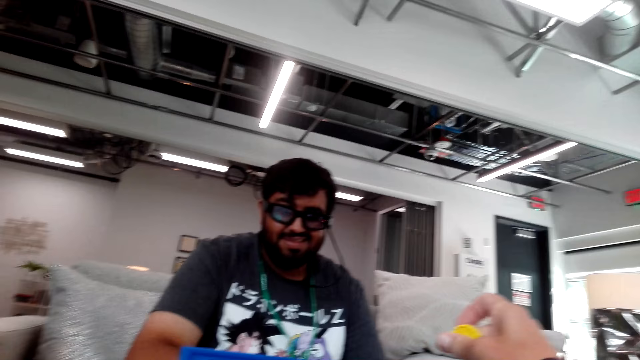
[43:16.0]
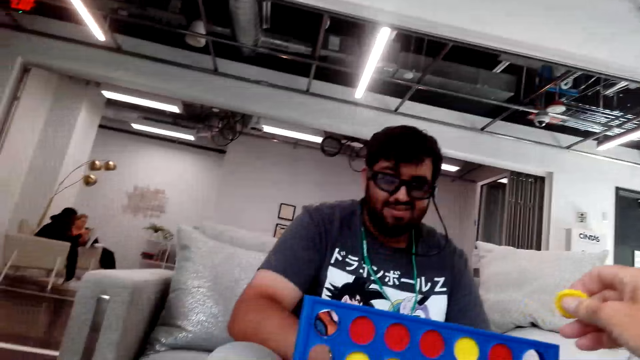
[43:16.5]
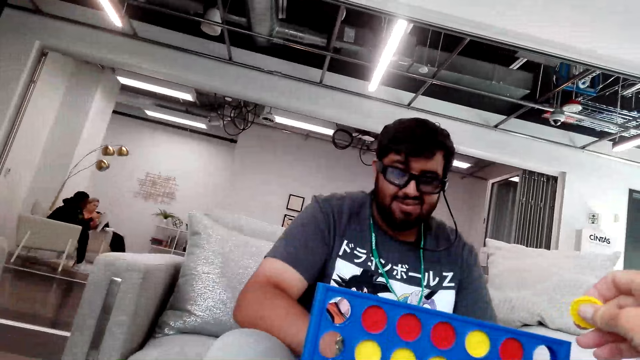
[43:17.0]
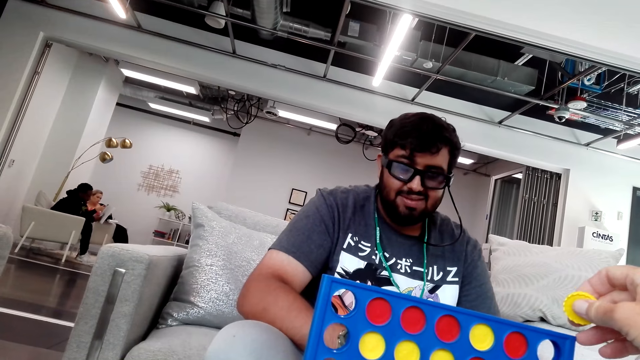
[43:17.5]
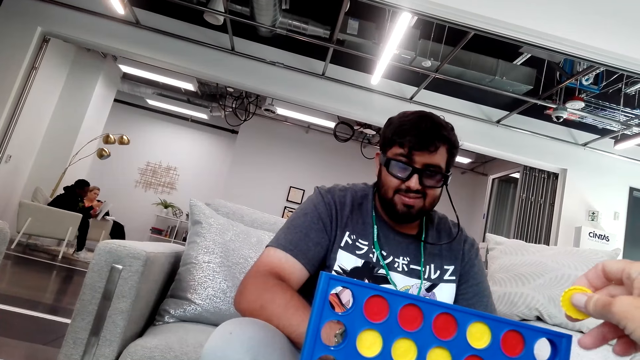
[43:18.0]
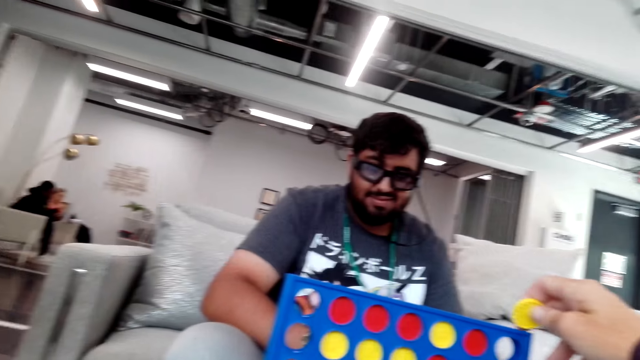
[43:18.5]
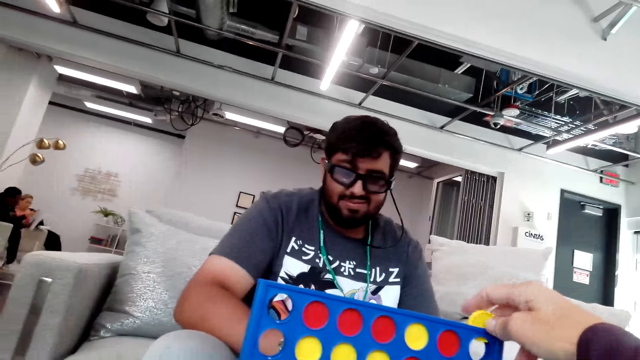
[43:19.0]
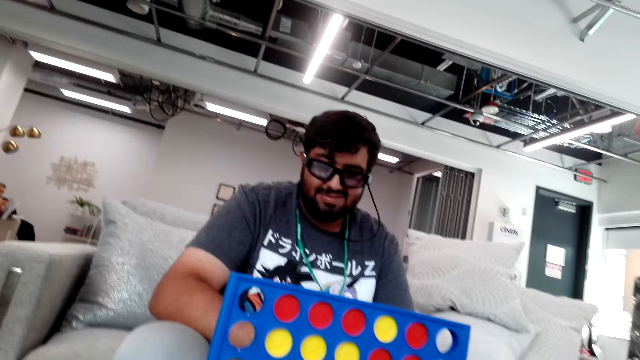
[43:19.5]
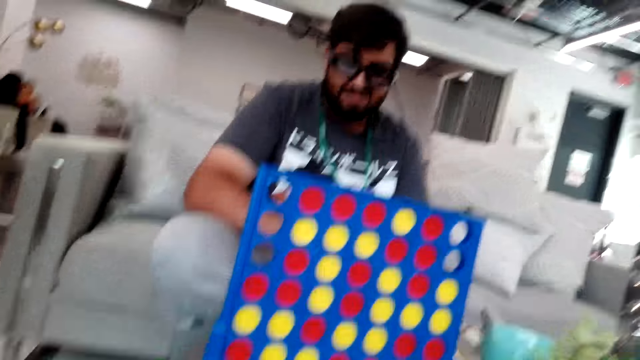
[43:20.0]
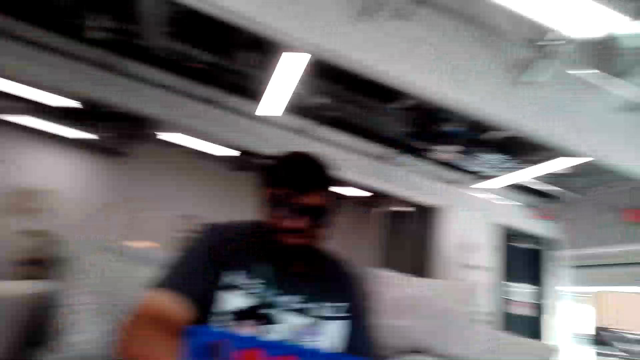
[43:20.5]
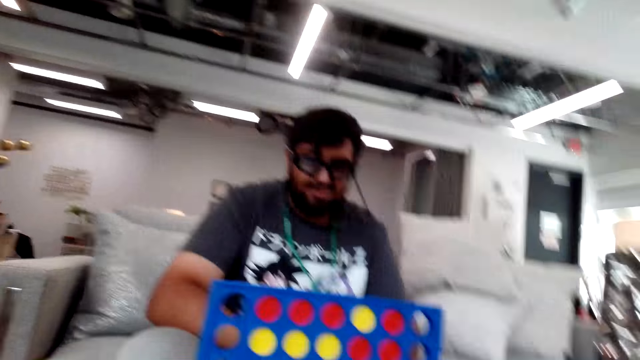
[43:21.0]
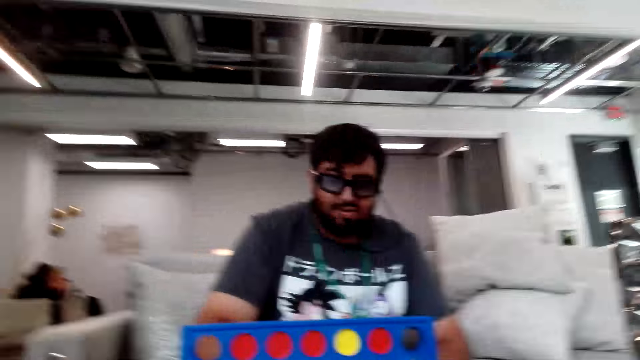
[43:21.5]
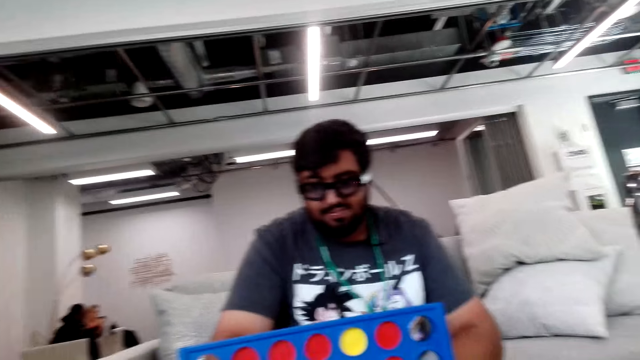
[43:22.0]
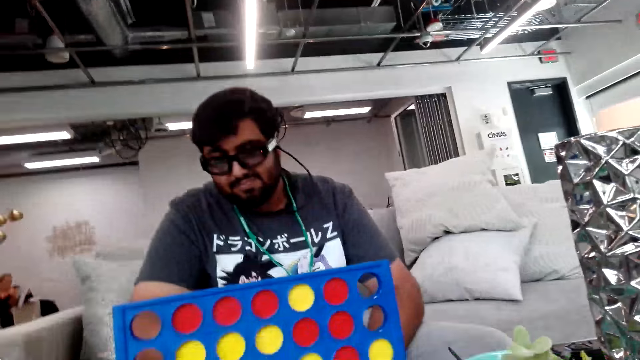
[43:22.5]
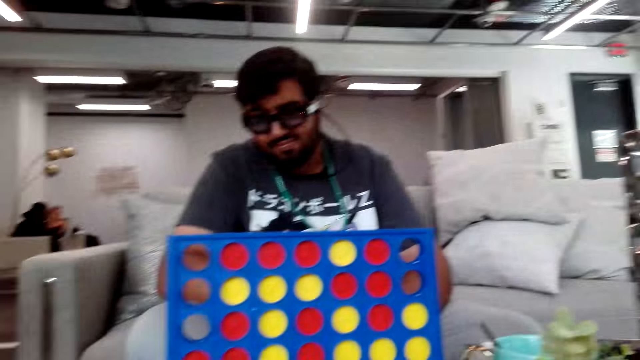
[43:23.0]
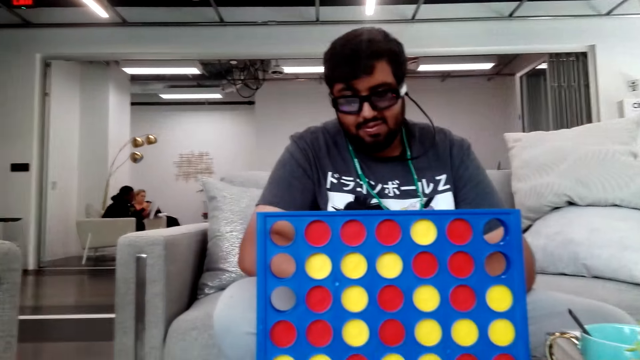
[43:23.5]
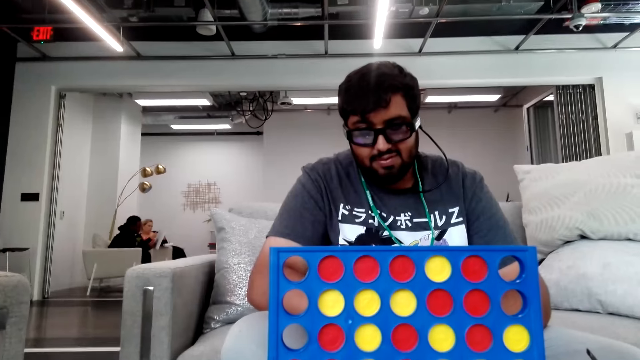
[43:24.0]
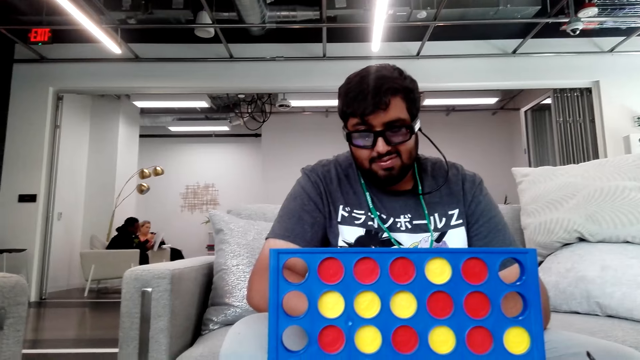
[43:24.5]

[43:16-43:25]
The camera wearer puts a chip in the Connect 4 board. They look around. They play the Connect 4 game.

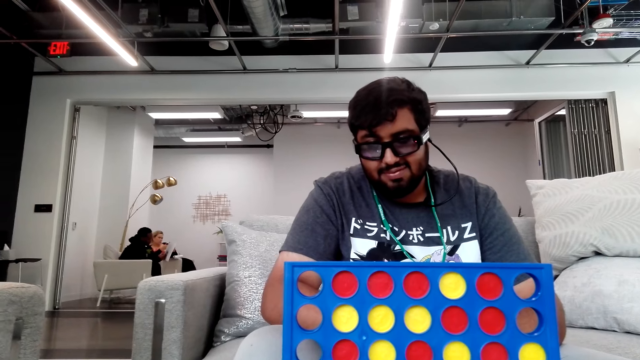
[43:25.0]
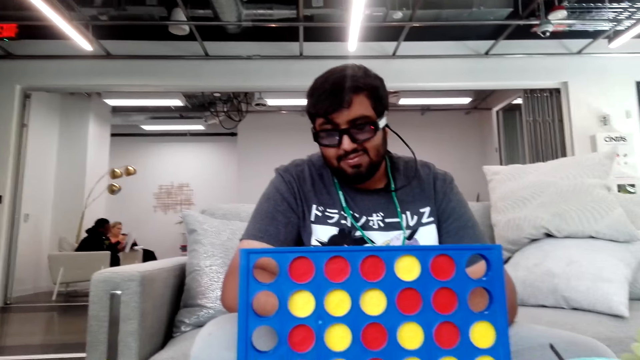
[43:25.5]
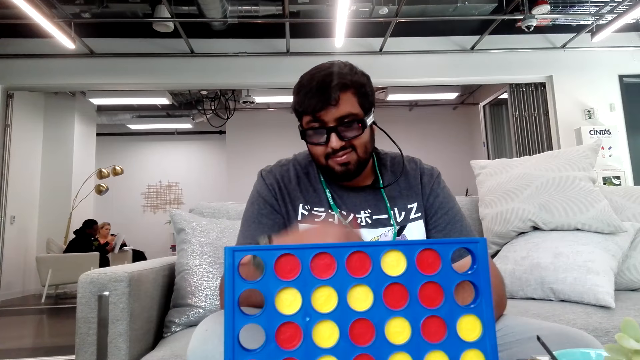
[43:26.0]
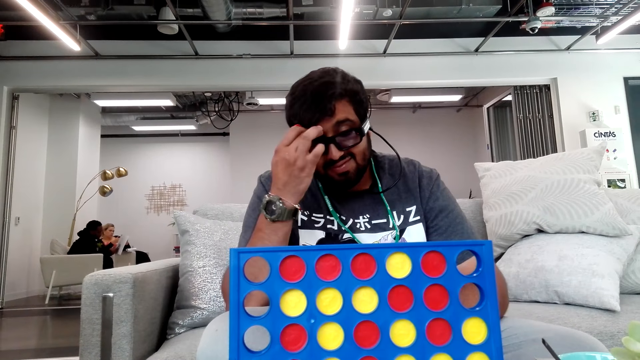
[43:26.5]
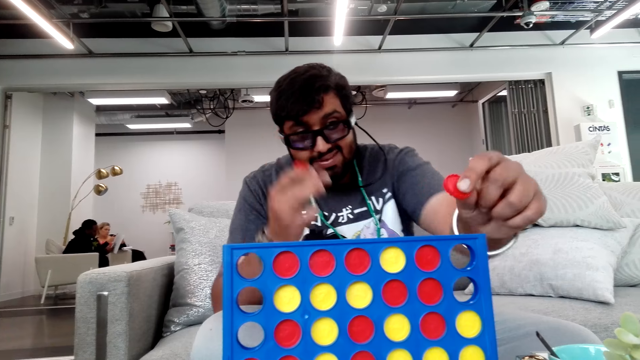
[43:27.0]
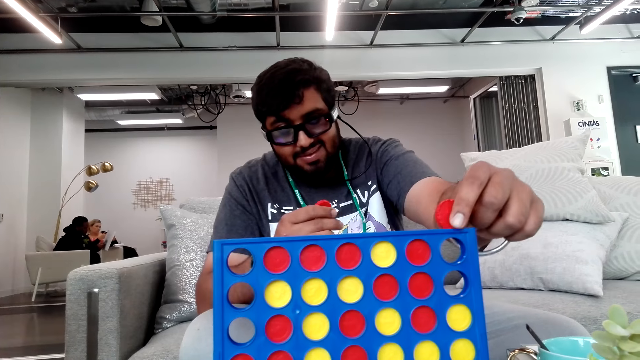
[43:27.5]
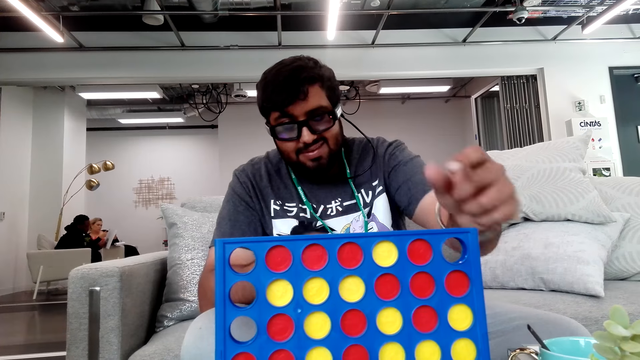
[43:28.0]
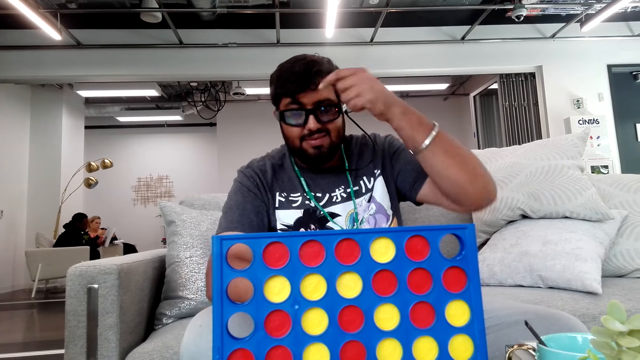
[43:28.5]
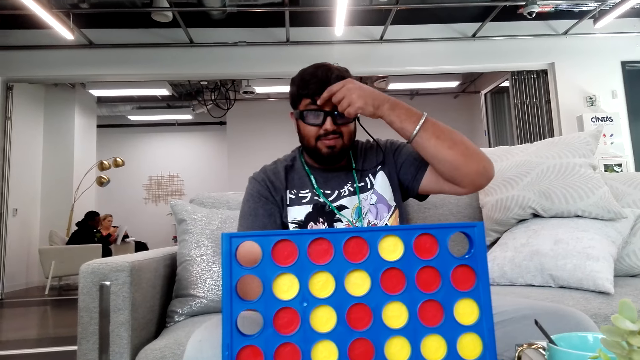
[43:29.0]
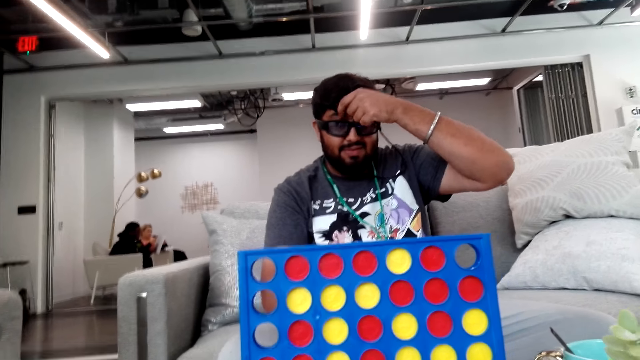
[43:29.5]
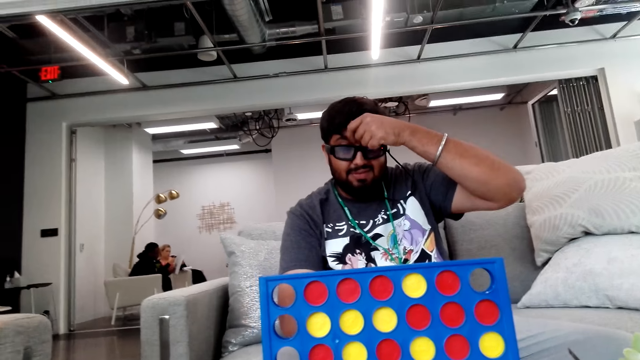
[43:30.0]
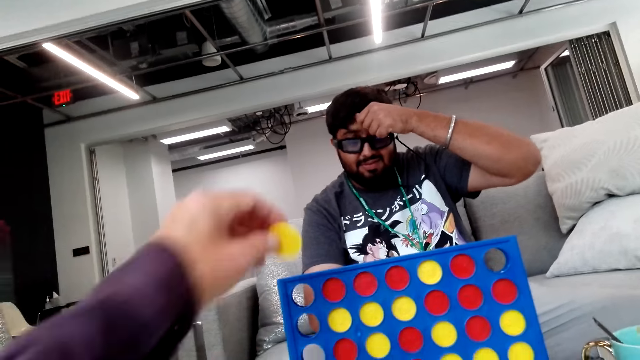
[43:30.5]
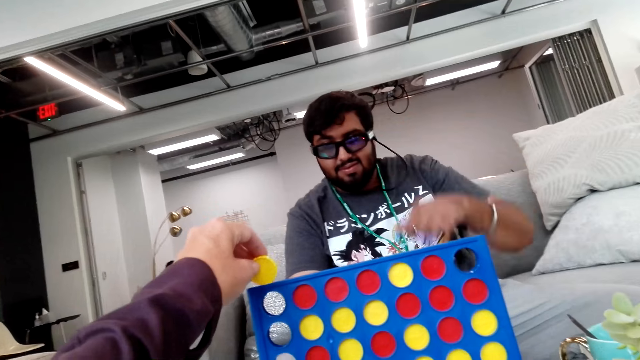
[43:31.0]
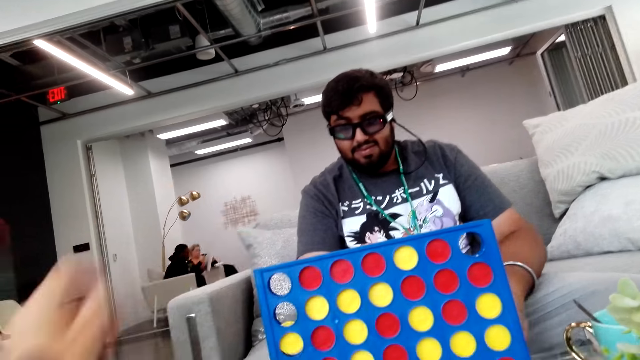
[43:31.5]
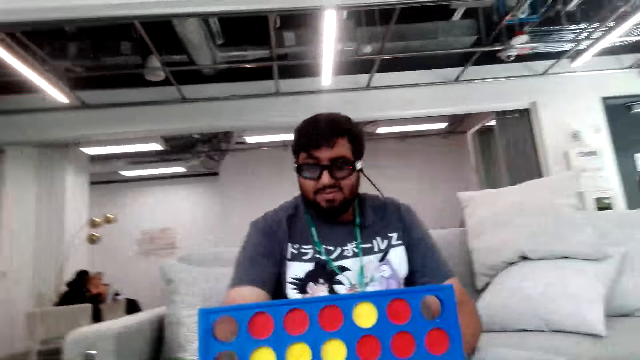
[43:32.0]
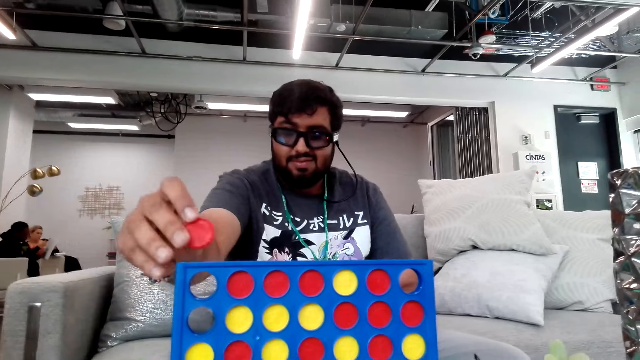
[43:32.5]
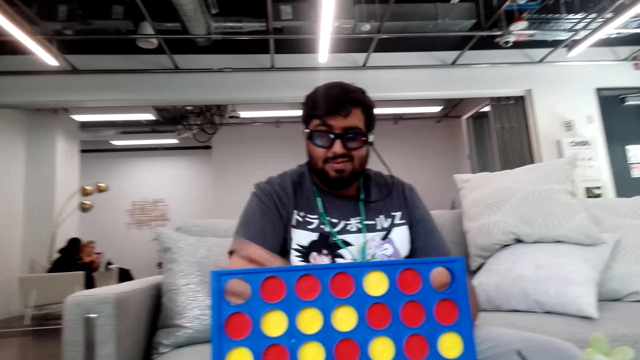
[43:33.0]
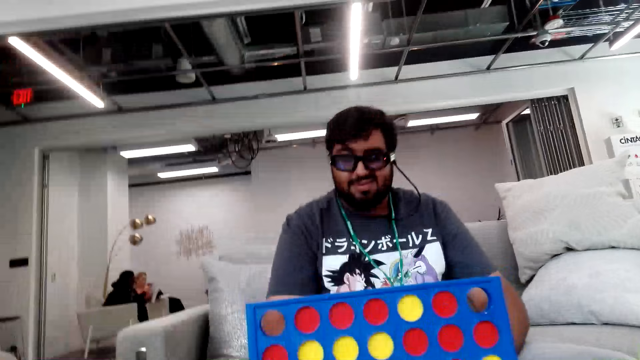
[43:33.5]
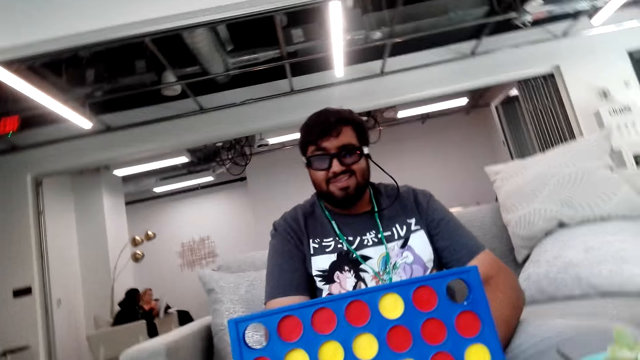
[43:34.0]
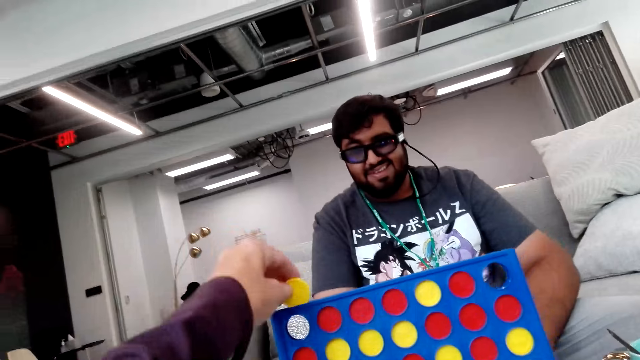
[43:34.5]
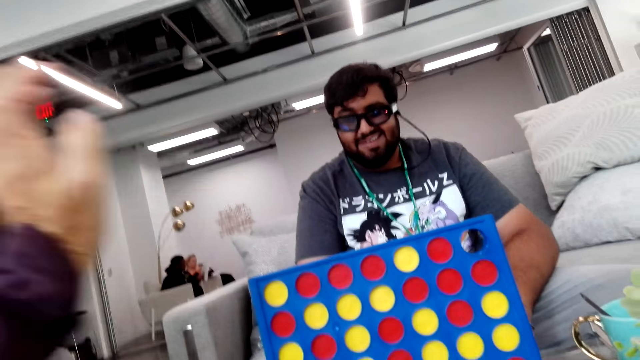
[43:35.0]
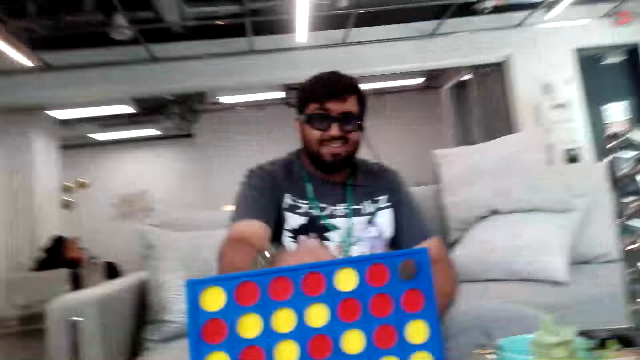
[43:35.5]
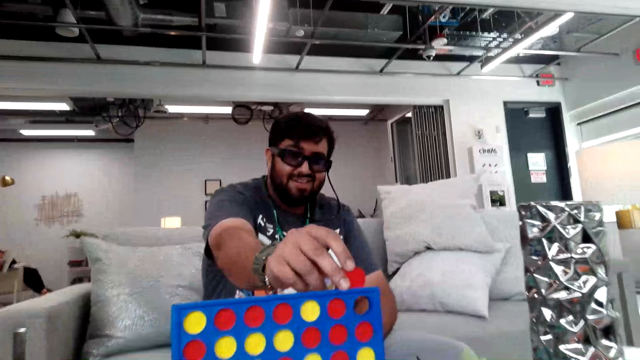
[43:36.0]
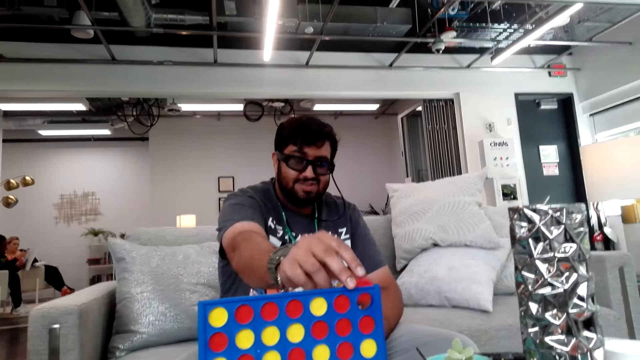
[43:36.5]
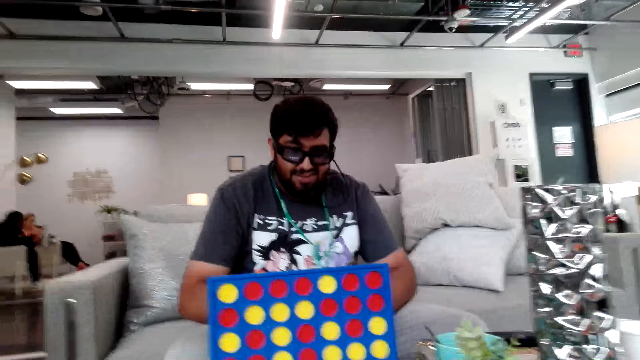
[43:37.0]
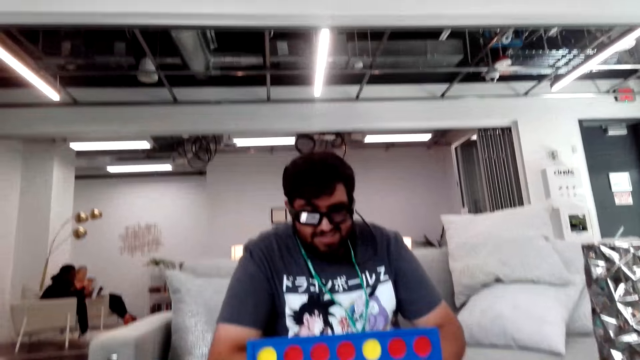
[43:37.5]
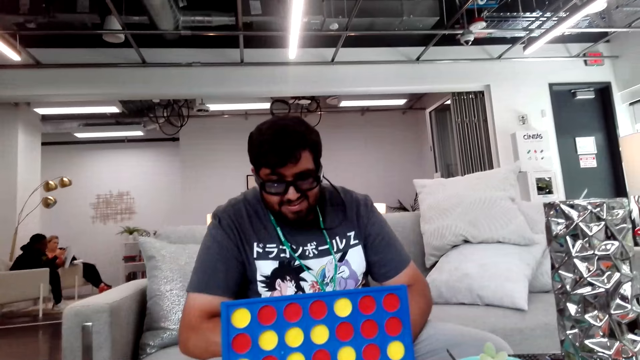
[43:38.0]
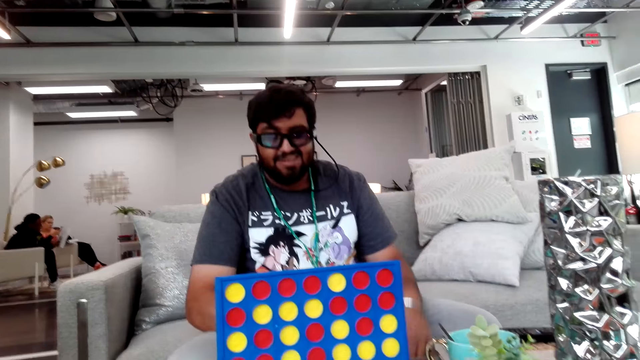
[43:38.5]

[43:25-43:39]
A person rubs on the forehead. The person puts a chip in the Connect 4 board and plays the Connect 4 game. The person rubs on the forehead. The camera wearer puts a chip in the Connect 4 board. They play the Connect 4 game. The person puts a chip in the Connect 4 board and plays the Connect 4 game. The camera wearer puts a chip in the Connect 4 board. They play the Connect 4 game. The person plays the Connect 4 game and puts a chip in the Connect 4 board.
